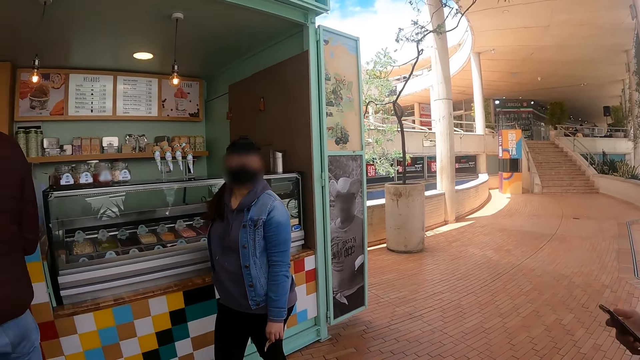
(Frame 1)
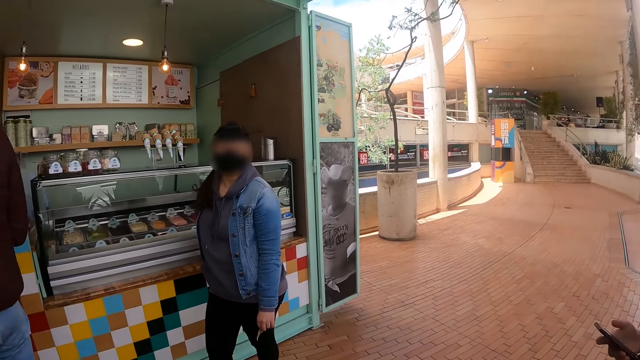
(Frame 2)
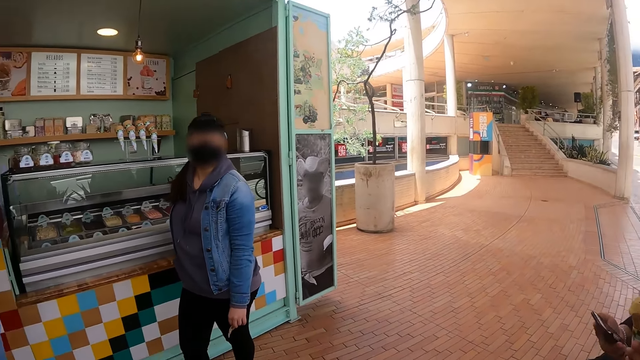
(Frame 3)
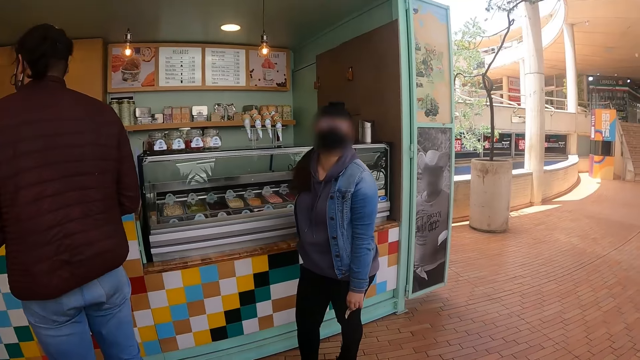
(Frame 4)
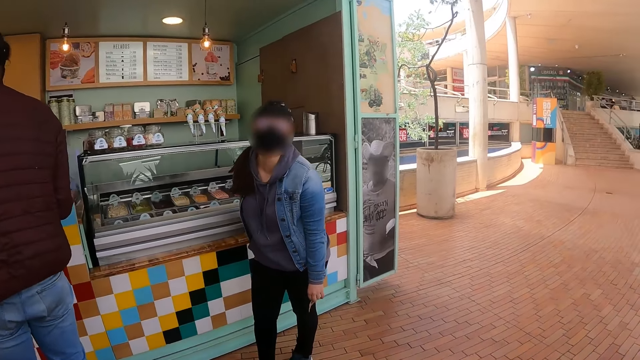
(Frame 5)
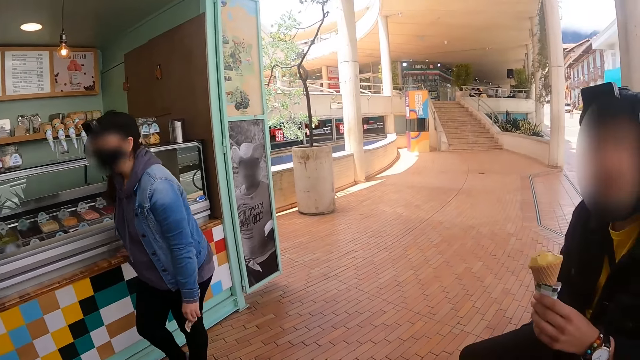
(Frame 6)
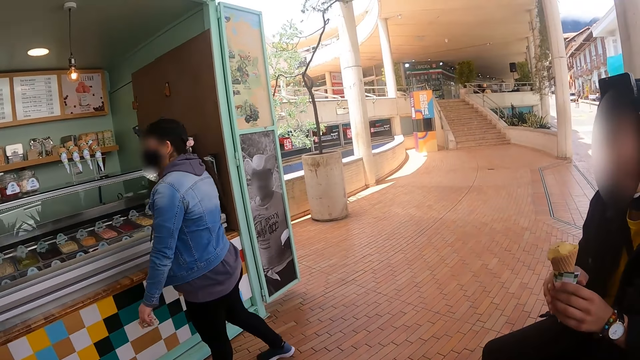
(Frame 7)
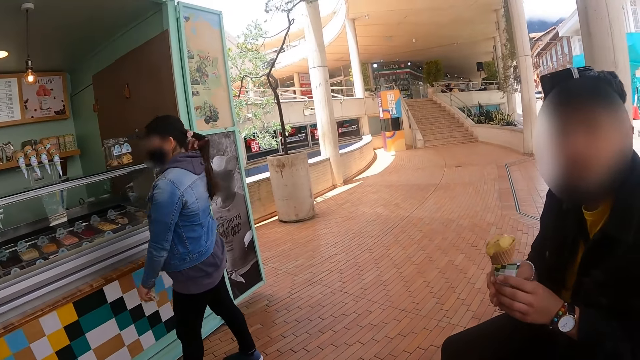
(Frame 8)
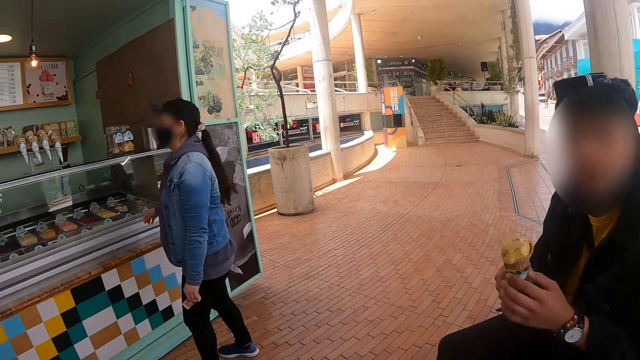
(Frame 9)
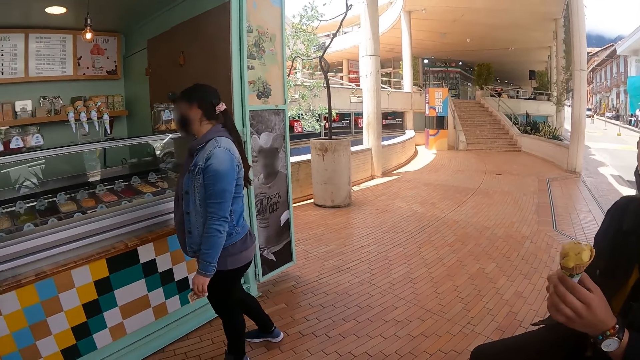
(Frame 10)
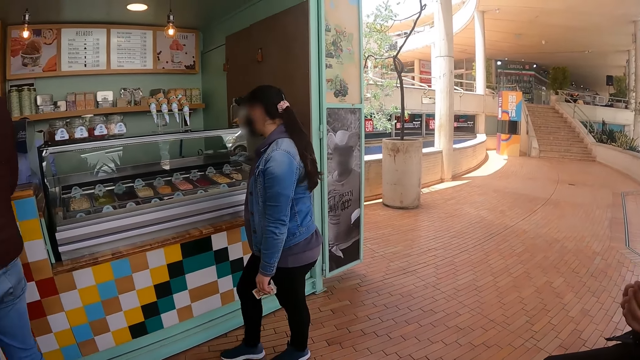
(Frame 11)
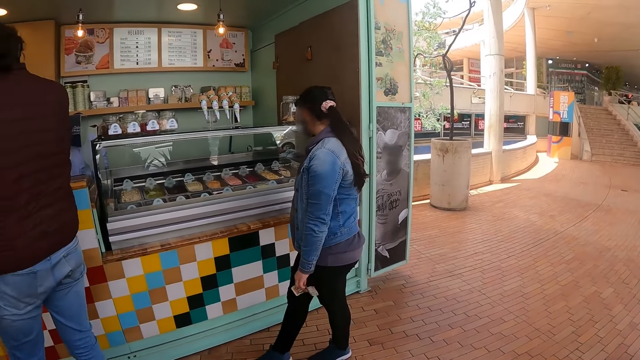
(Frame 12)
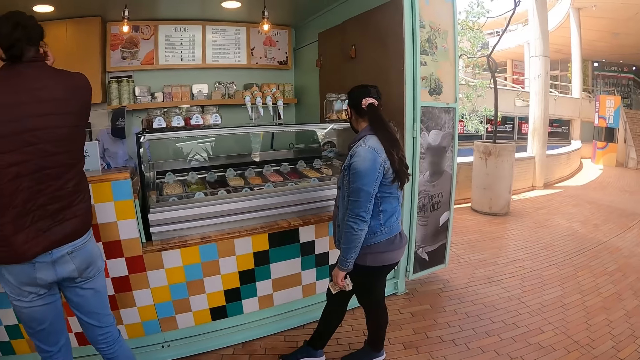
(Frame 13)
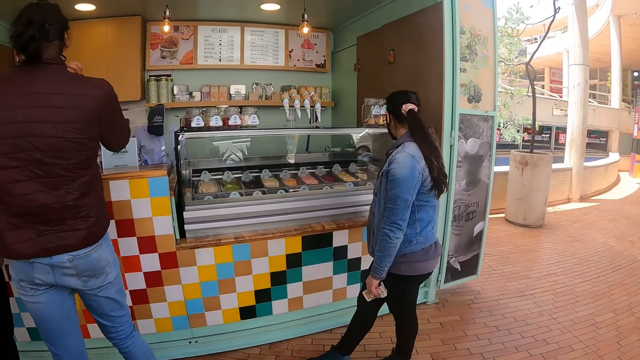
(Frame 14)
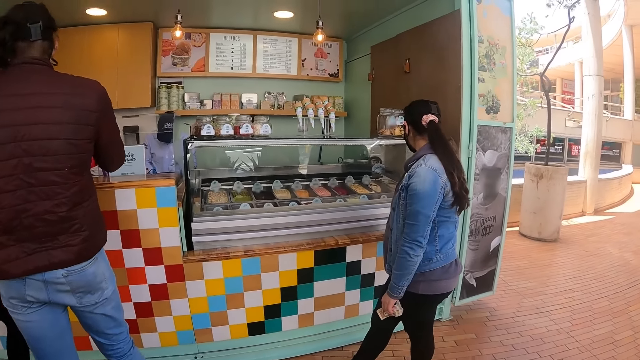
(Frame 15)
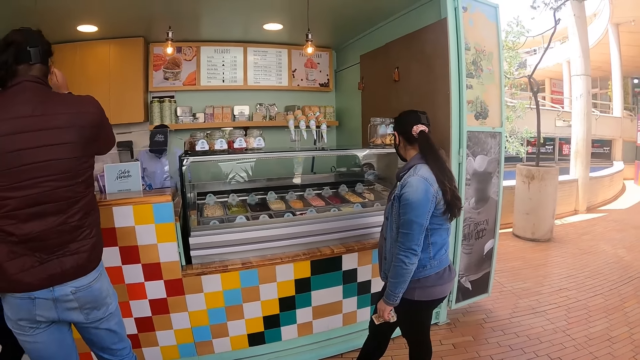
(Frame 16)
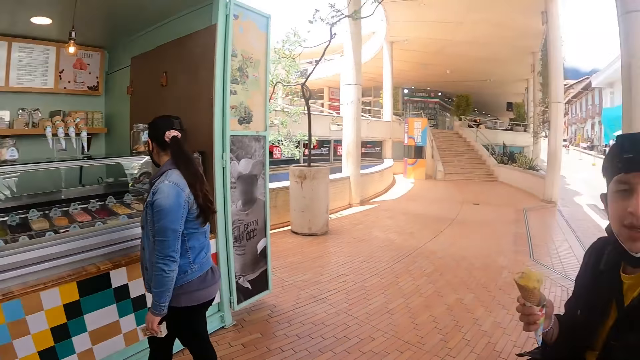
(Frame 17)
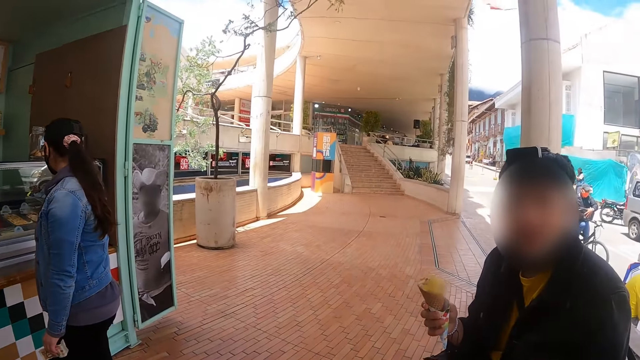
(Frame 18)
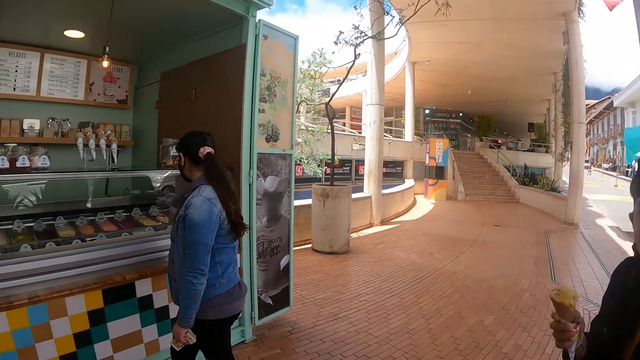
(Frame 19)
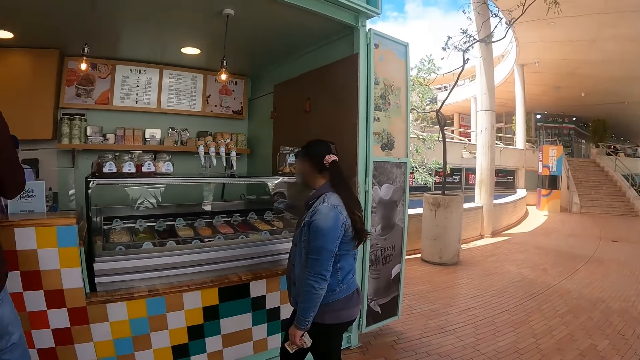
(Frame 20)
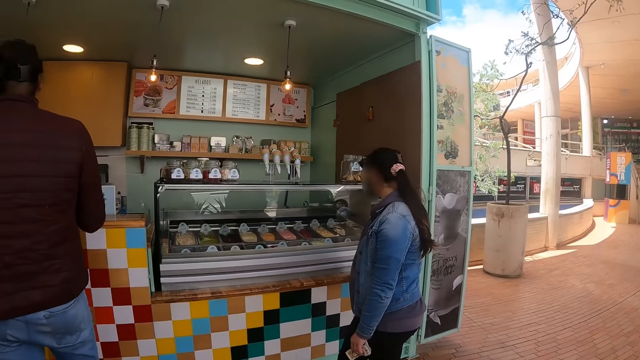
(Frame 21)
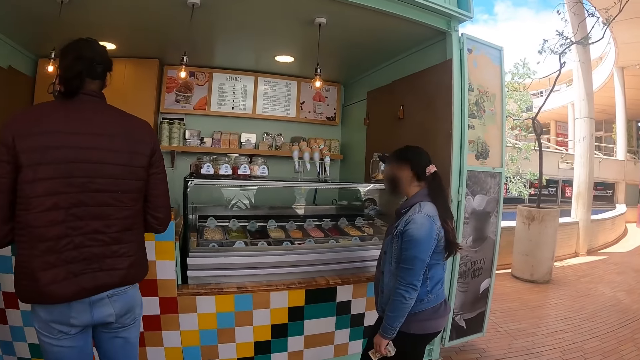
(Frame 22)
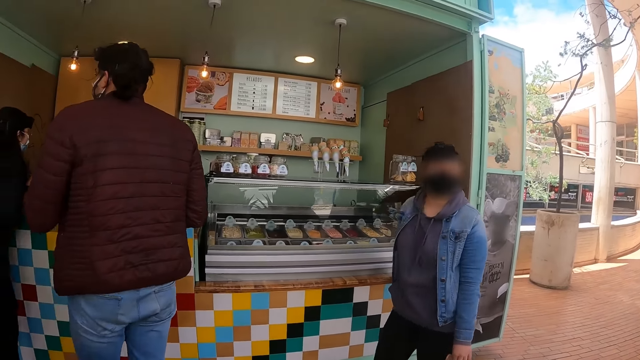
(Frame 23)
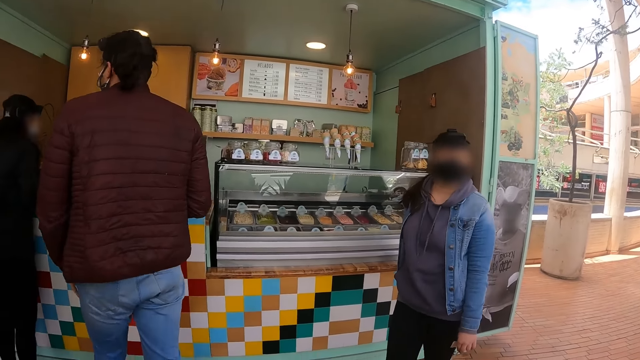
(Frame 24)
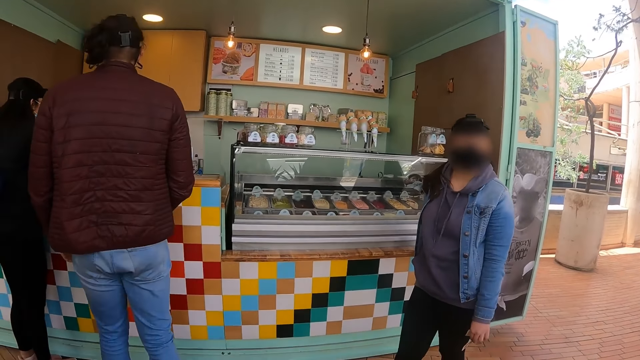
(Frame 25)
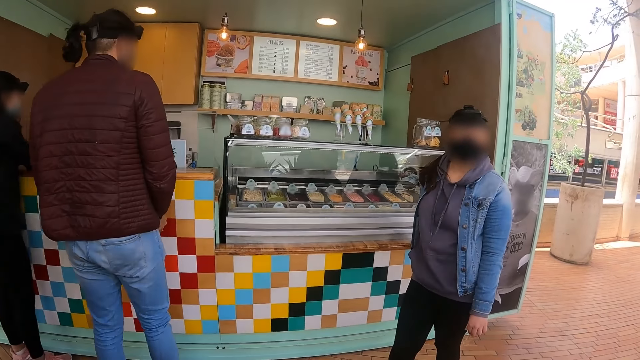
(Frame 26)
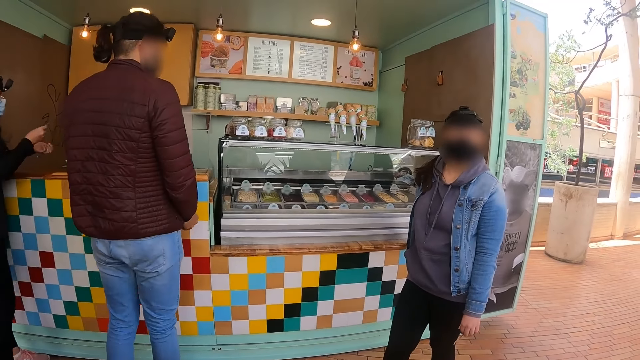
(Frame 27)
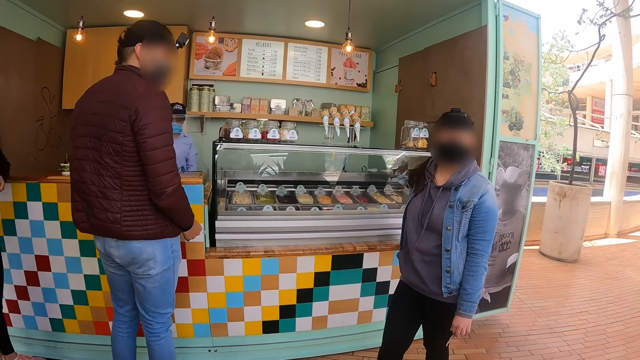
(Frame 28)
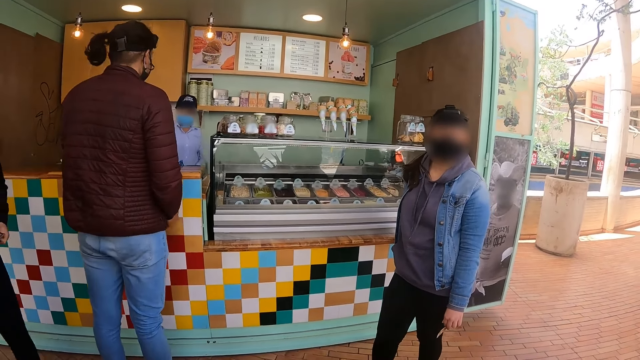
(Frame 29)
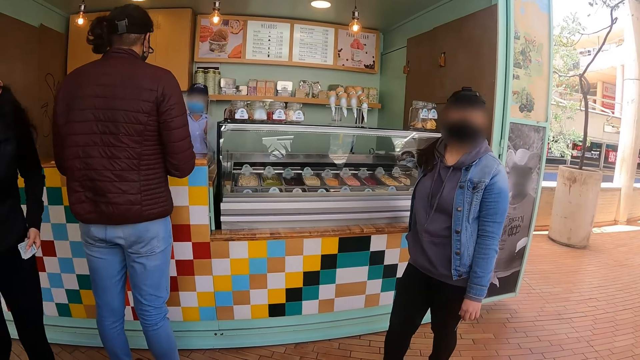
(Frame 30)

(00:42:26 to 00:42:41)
A lady interacts with the camera wearer. The lady straightens the hair. The camera wearer looks around. The lady turns around.

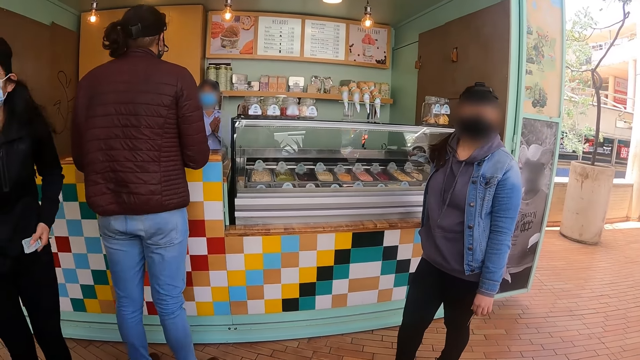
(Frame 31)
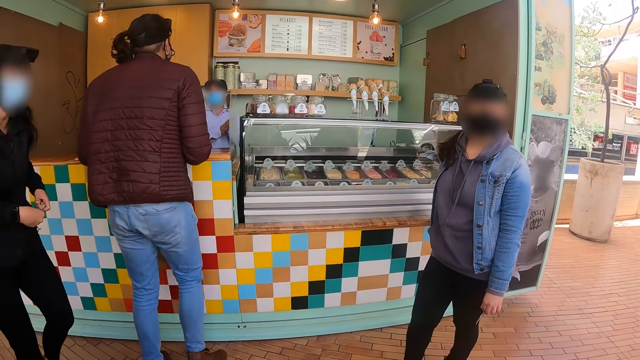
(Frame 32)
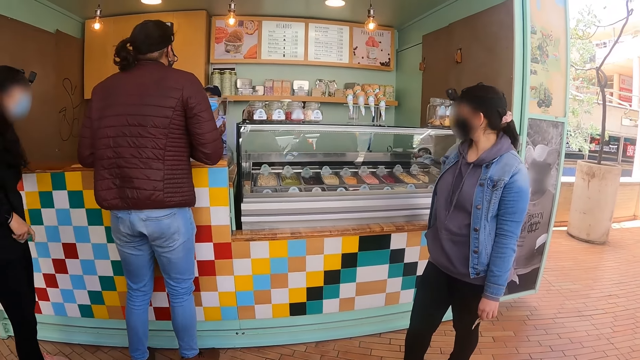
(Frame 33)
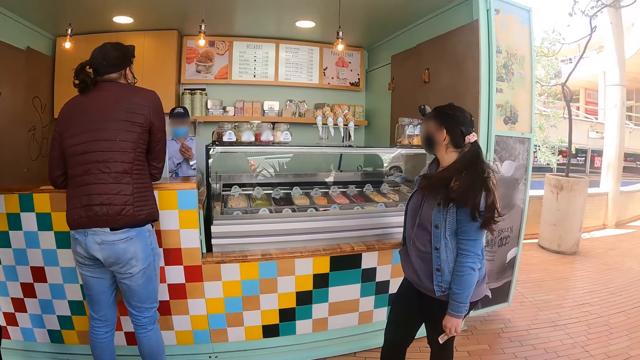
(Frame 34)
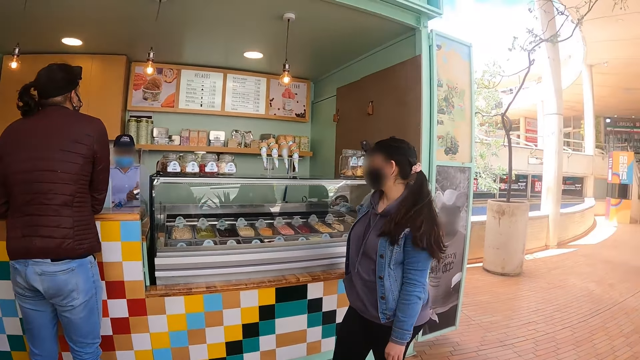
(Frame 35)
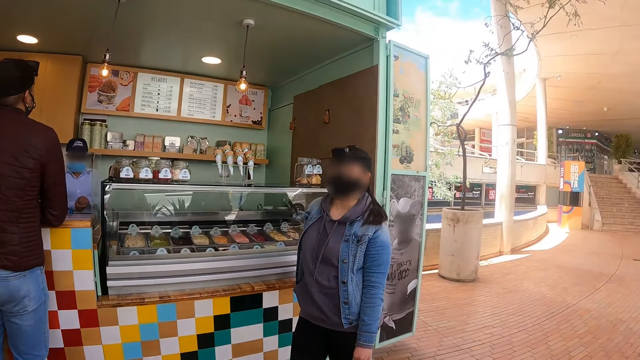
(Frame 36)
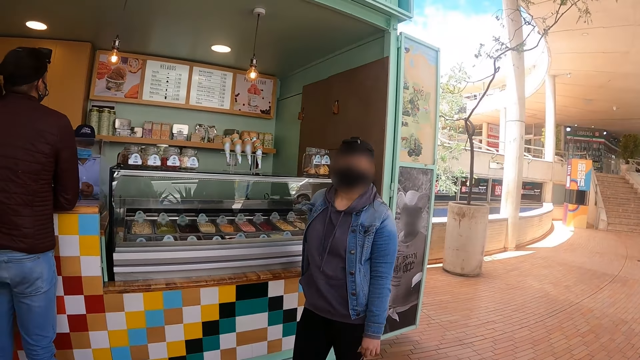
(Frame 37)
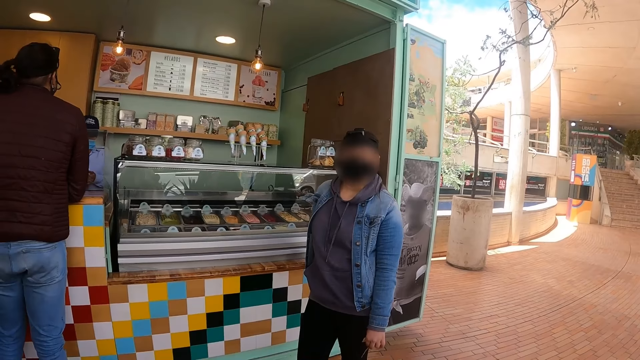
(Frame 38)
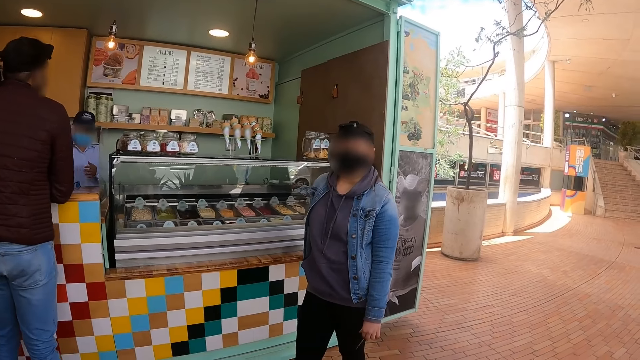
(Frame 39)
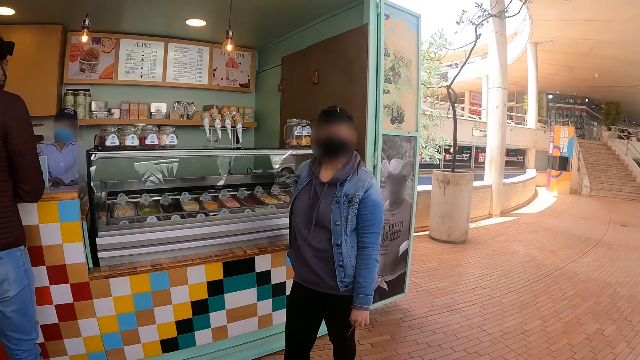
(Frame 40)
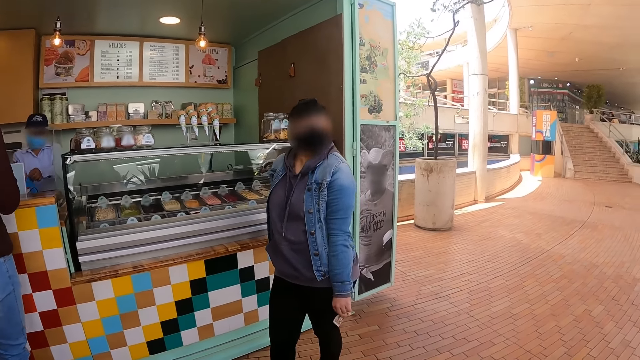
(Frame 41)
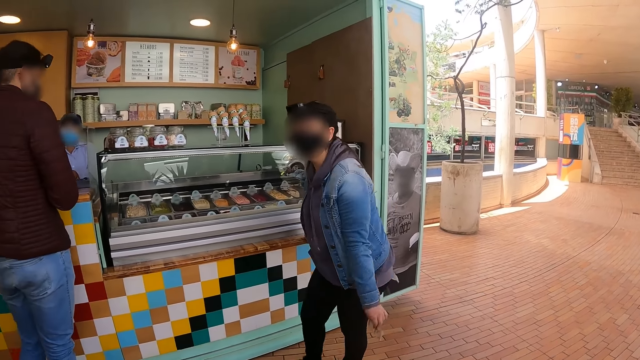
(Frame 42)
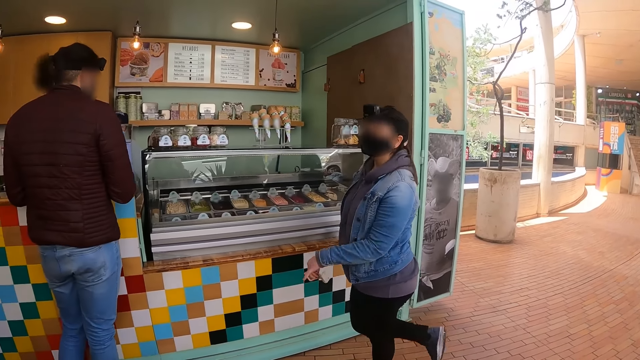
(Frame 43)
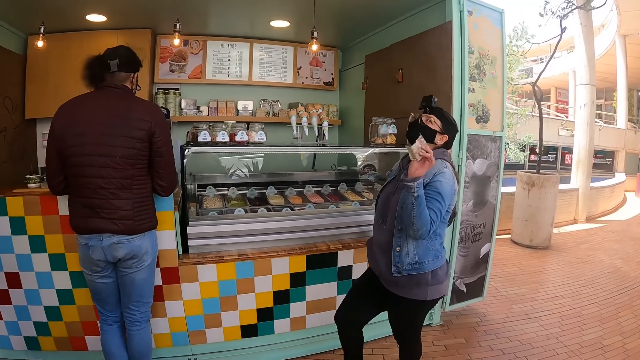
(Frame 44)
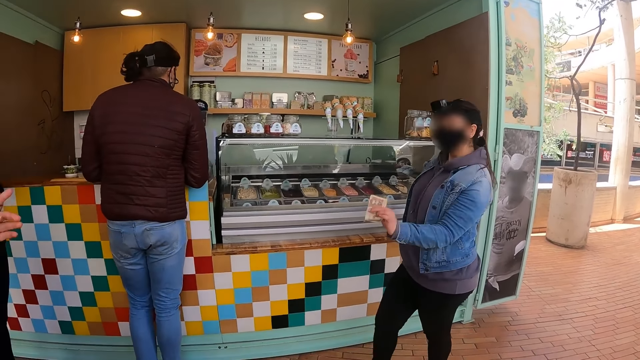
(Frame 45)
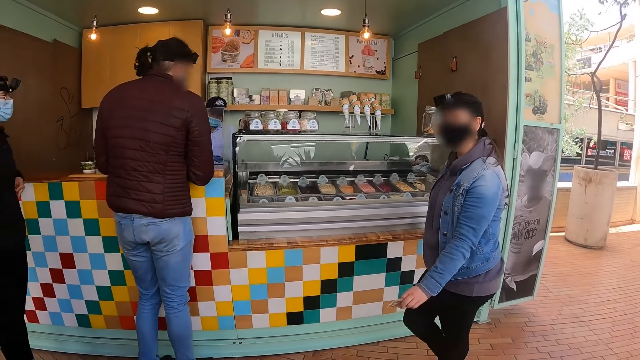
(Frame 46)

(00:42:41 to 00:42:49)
A lady moves the body.
